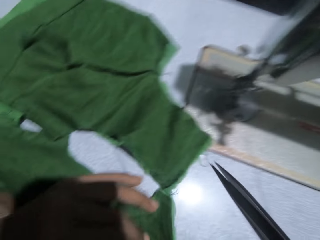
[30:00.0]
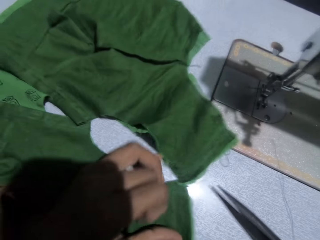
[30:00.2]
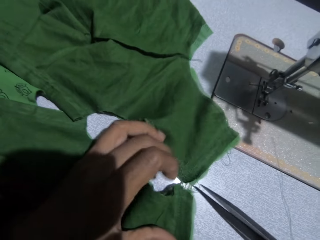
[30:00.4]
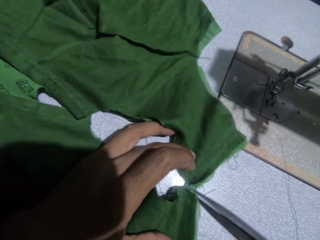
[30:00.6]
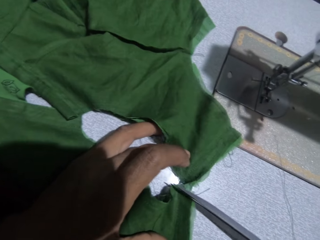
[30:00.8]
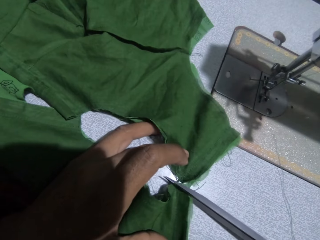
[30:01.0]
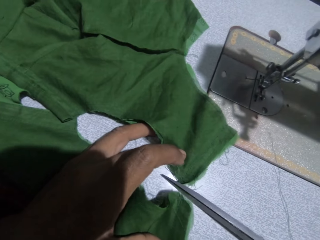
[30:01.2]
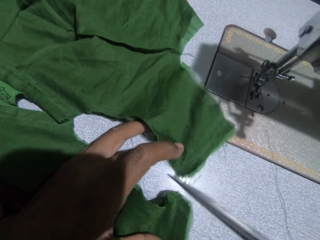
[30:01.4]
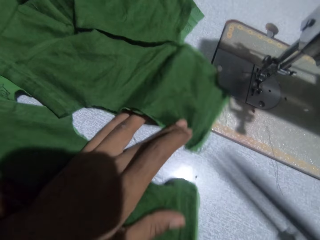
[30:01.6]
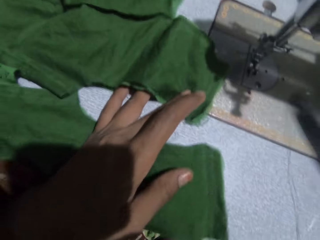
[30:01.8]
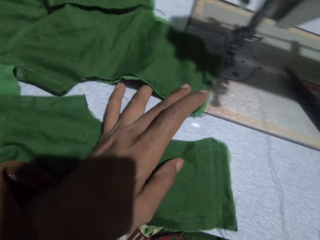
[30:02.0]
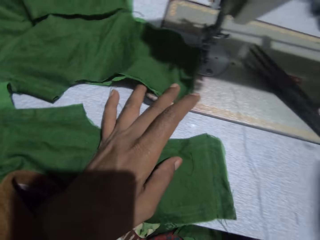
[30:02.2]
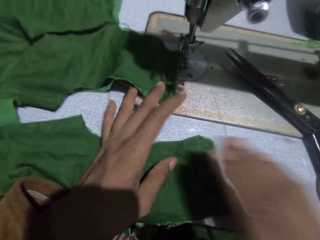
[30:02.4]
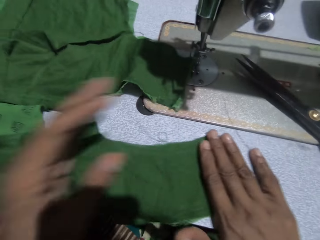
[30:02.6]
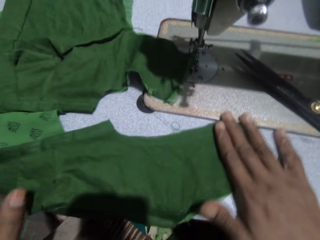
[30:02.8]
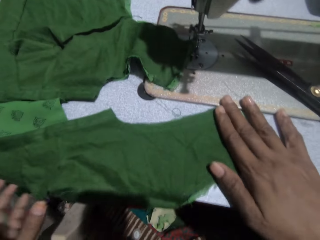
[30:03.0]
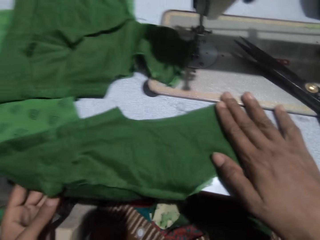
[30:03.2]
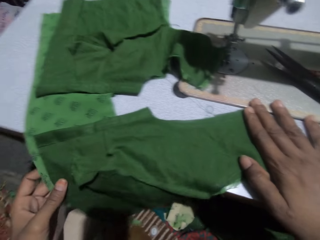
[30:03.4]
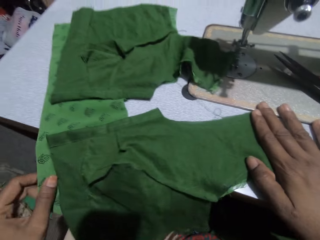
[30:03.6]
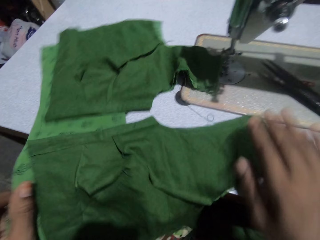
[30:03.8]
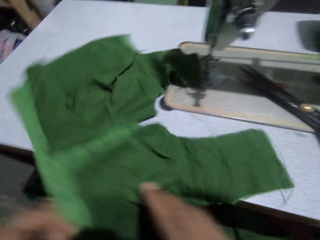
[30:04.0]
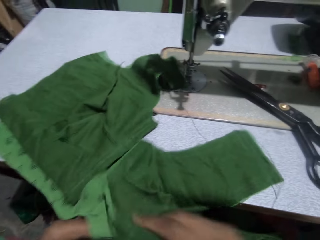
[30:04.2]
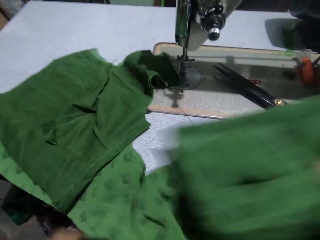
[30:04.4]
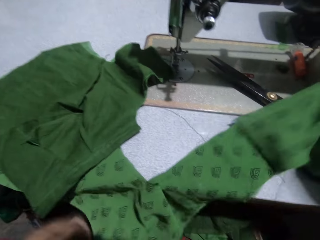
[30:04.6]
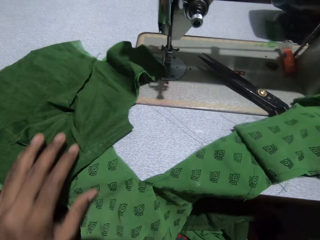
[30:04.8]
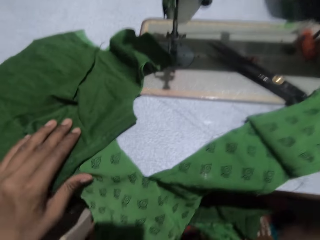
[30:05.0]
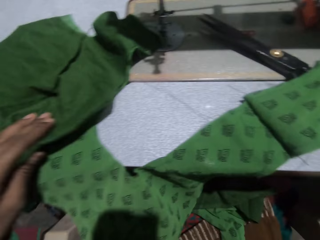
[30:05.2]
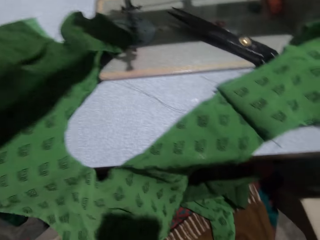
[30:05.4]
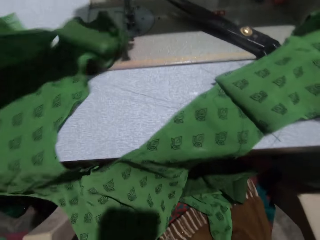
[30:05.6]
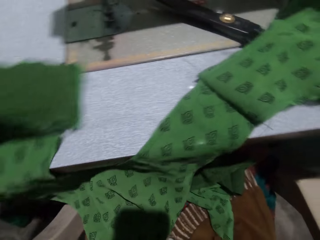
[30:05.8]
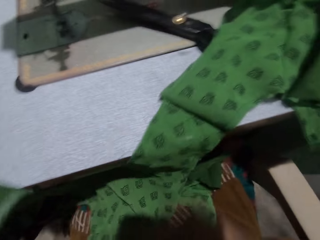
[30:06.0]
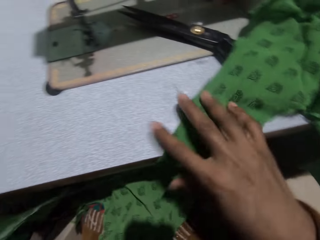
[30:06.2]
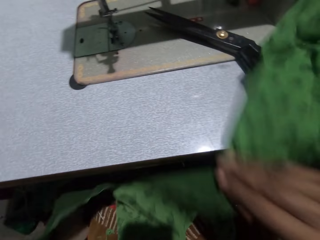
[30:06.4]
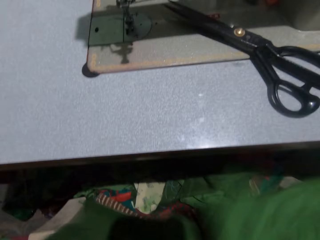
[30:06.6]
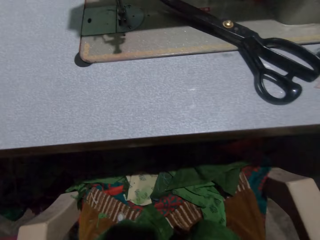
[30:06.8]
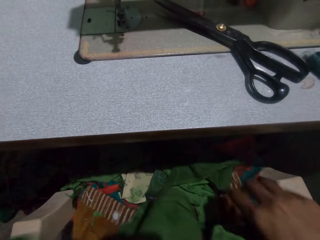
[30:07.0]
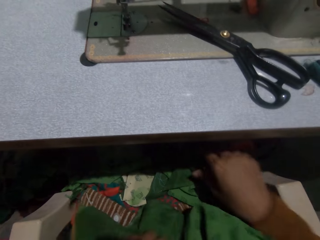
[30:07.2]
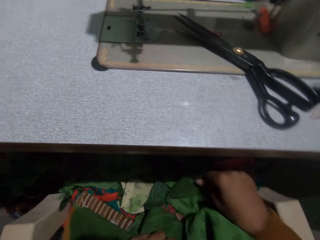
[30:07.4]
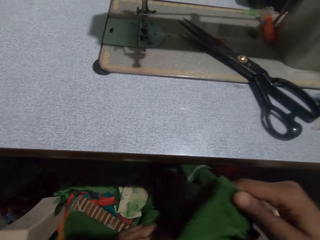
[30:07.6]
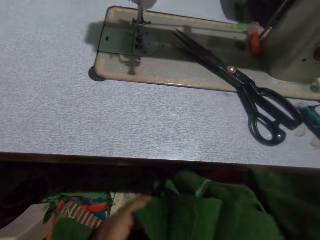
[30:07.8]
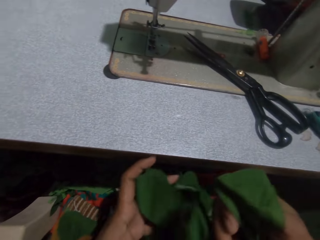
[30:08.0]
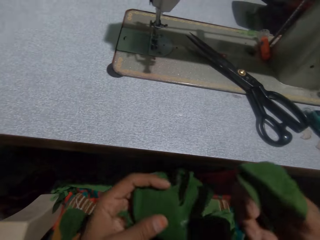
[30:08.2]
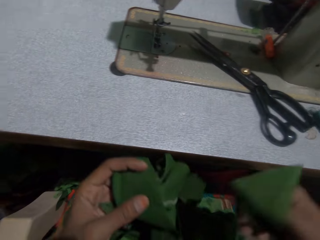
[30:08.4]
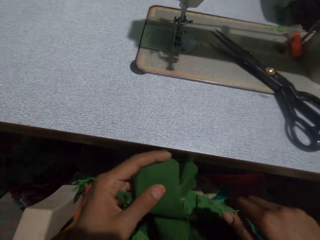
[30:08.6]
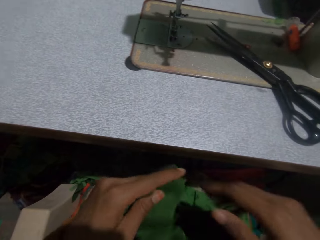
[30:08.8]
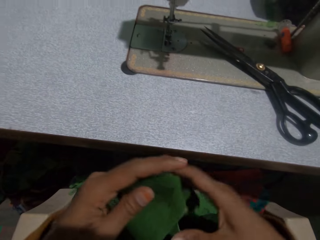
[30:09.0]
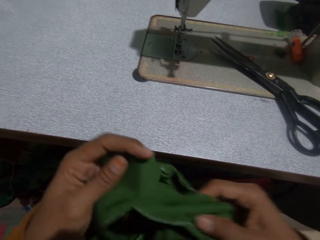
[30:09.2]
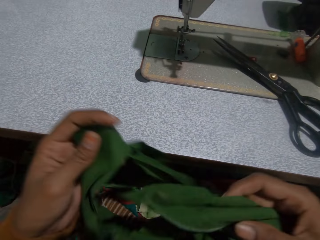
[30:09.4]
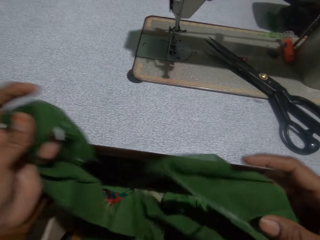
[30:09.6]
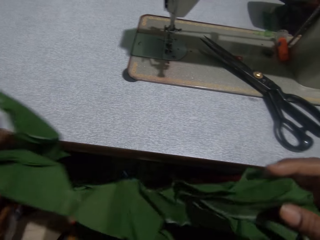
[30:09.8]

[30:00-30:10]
The camera wearer cuts the cloth. She puts the scissors on the sewing machine. She adjusts the cloth with both hands. She shifts the cloth to her lap. She picks up another cloth with her right hand.

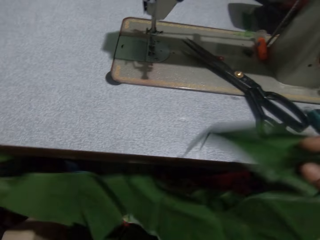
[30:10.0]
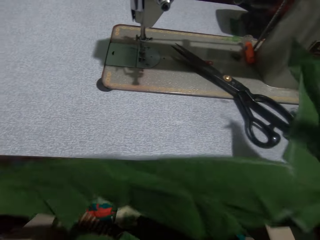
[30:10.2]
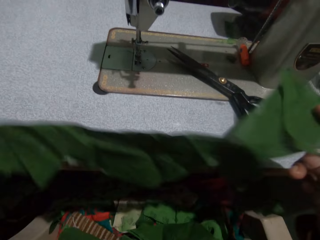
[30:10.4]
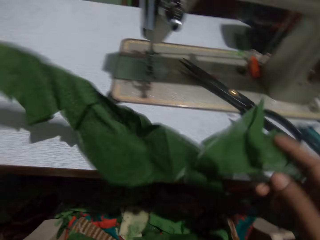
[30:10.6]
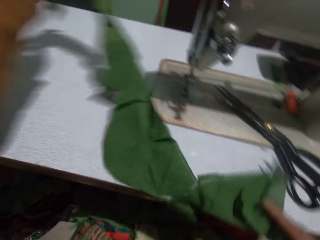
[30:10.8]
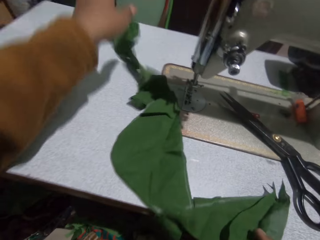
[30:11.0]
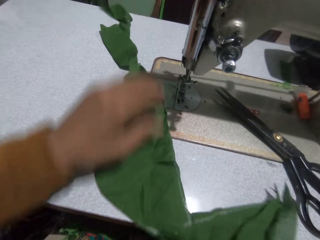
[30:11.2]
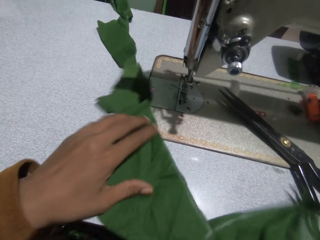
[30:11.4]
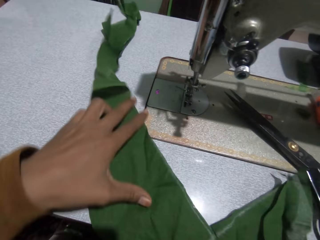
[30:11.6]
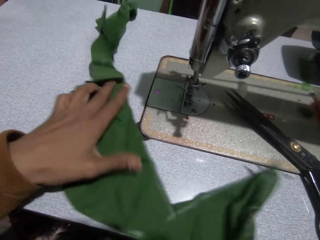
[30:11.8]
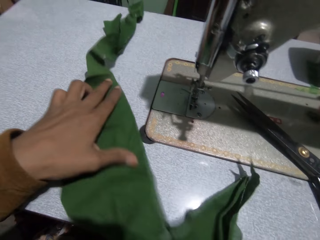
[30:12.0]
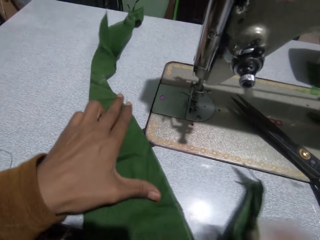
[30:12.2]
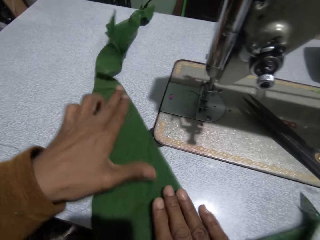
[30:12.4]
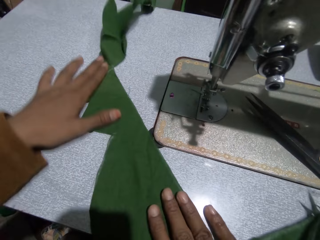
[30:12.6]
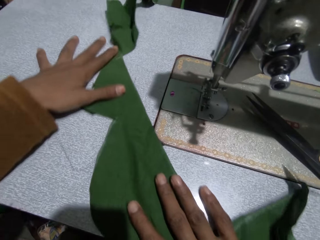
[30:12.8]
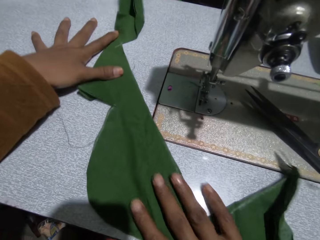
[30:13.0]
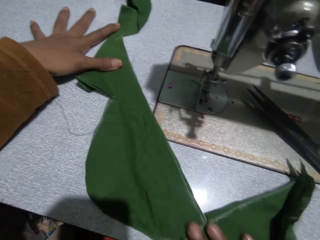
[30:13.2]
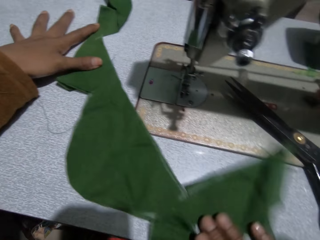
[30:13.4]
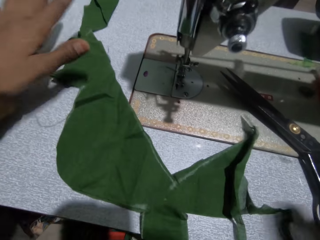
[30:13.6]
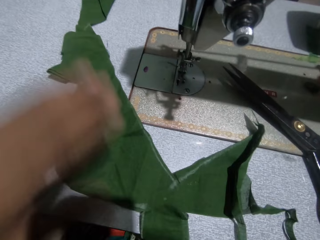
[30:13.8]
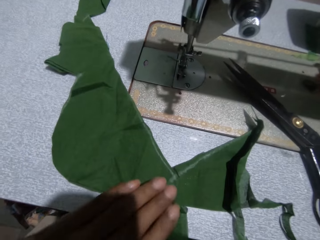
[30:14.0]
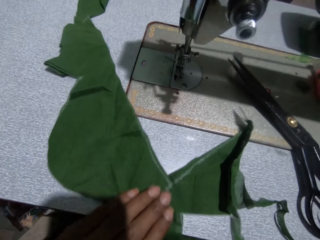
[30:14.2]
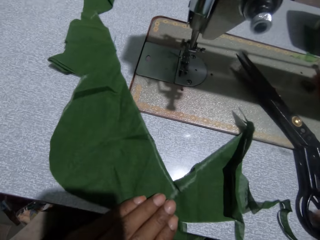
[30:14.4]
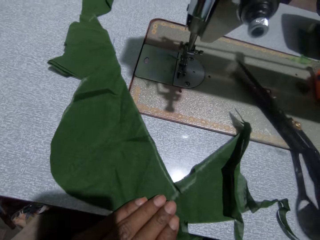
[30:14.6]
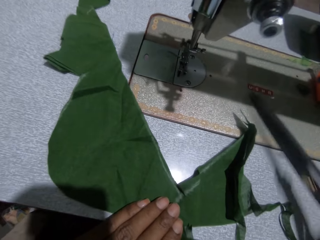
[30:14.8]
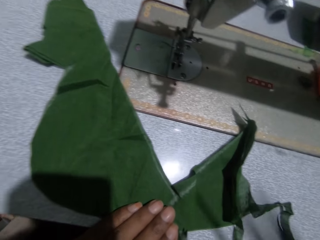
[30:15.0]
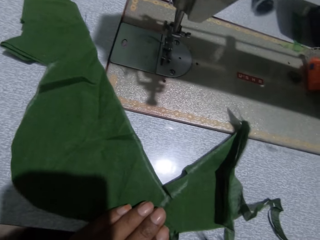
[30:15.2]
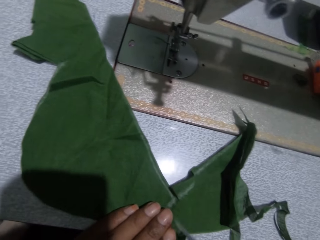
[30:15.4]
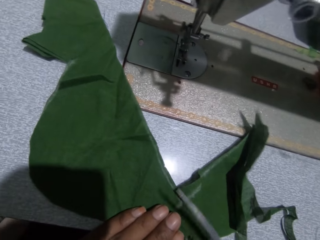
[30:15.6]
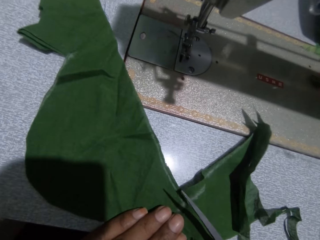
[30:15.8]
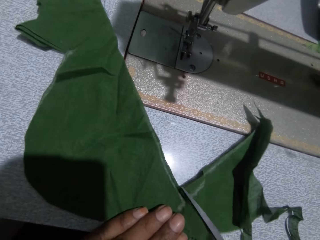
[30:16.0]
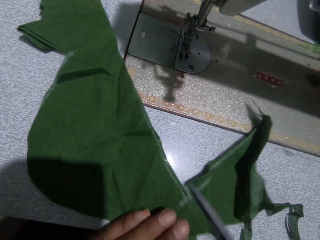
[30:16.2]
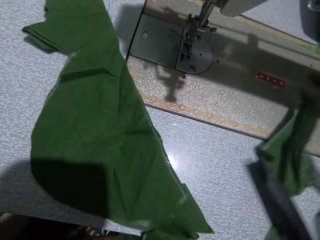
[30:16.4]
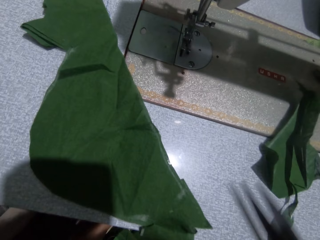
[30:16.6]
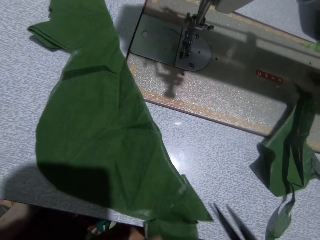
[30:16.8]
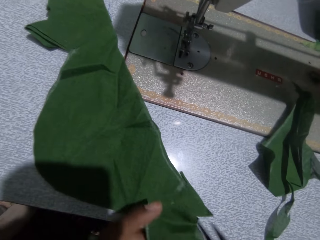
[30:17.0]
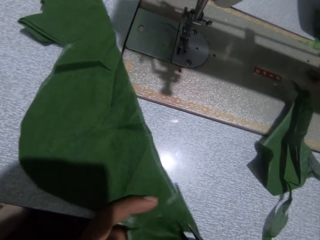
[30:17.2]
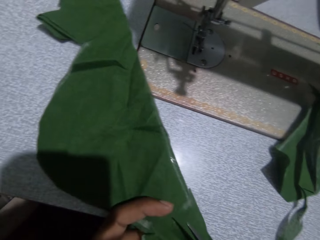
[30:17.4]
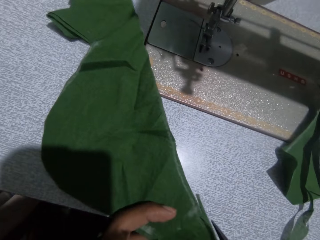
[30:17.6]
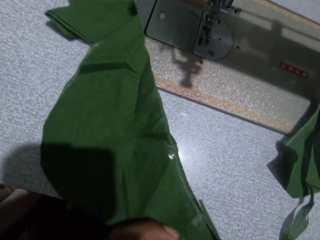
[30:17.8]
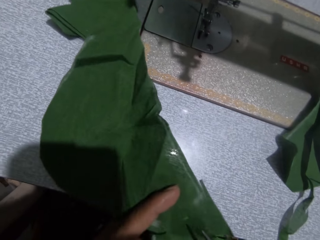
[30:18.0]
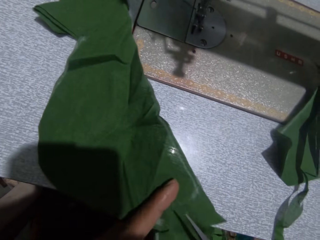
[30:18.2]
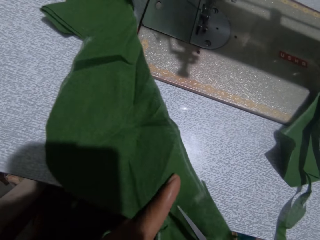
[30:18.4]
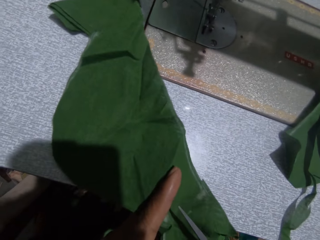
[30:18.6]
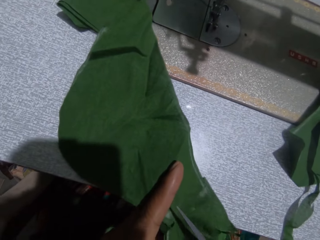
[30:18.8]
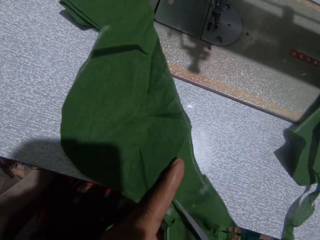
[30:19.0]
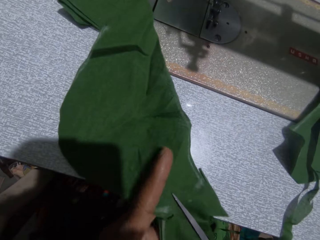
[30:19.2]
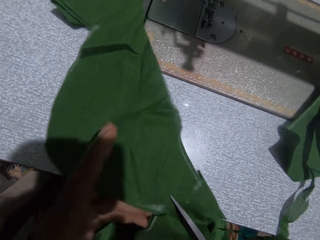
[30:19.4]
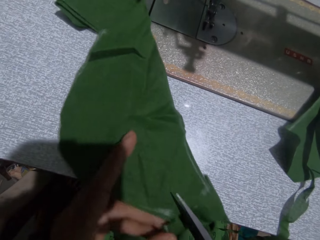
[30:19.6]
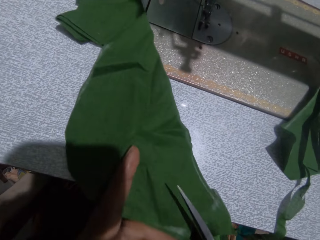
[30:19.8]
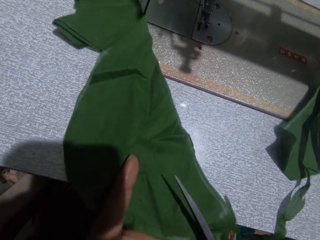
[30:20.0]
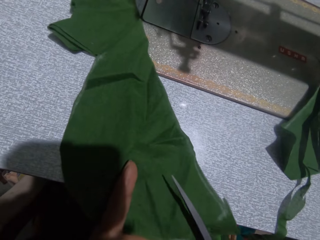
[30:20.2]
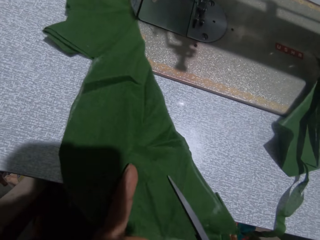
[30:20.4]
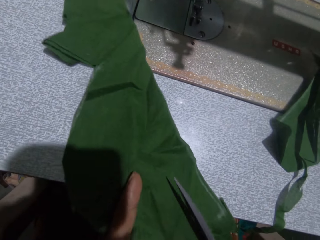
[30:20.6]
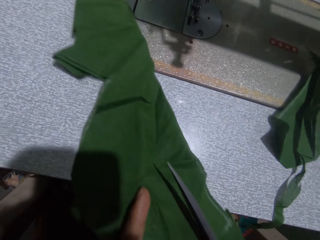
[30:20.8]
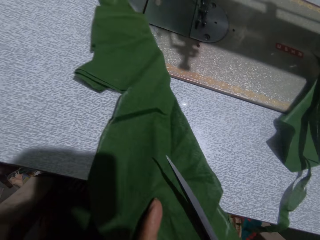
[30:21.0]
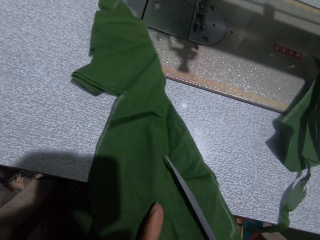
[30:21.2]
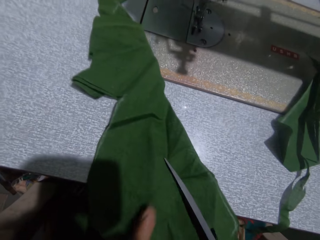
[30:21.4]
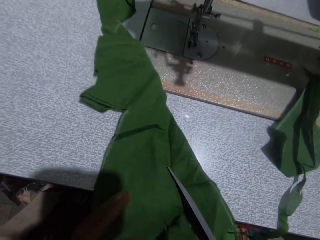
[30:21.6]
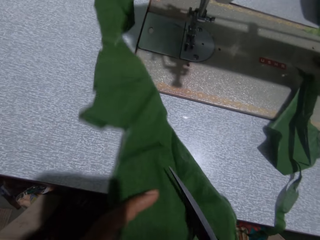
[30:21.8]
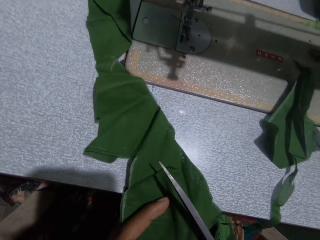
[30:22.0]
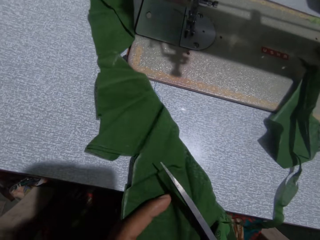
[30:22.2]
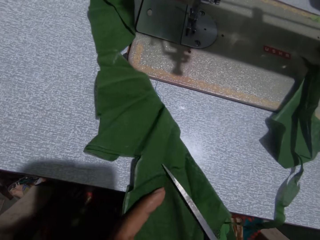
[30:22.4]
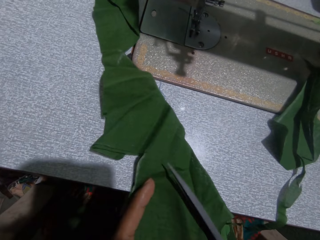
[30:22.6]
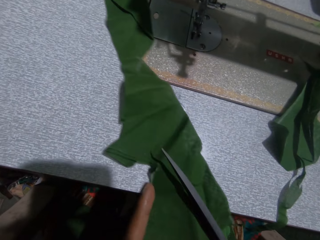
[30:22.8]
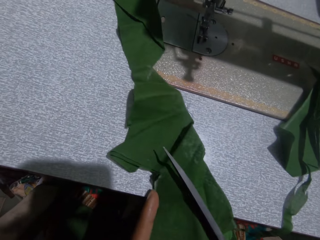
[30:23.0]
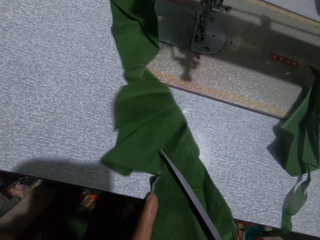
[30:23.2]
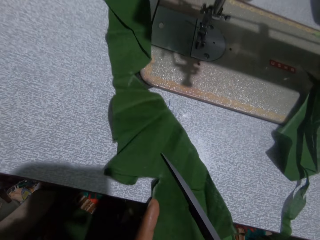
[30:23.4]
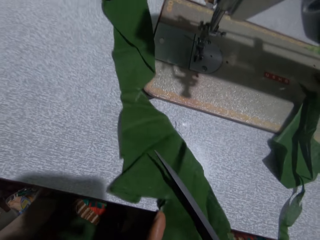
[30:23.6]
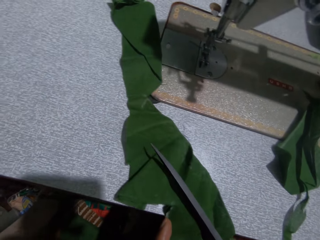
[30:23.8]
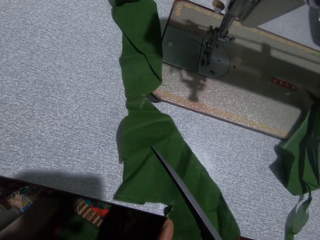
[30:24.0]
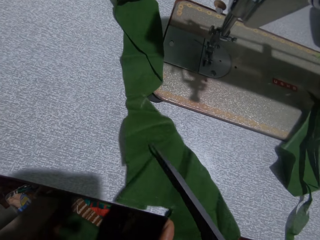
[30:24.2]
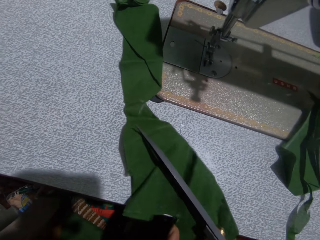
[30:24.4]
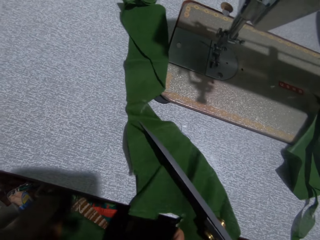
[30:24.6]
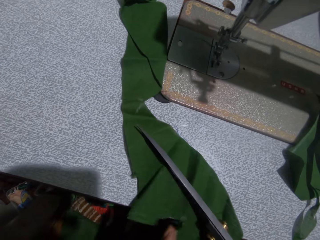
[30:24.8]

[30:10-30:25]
The camera wearer places the cloth on the sewing machine. She picks up the scissors on the sewing machine with her right hand. She cuts the cloth on the sewing machine. She cuts the cloth again.
